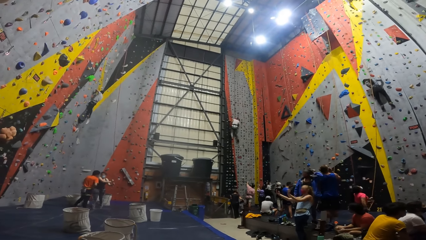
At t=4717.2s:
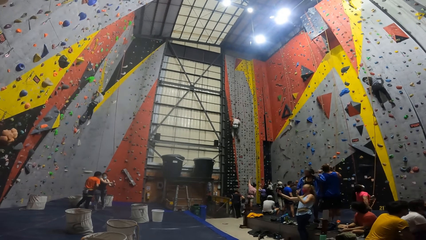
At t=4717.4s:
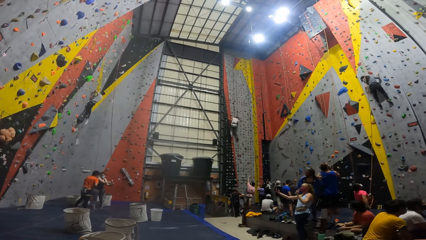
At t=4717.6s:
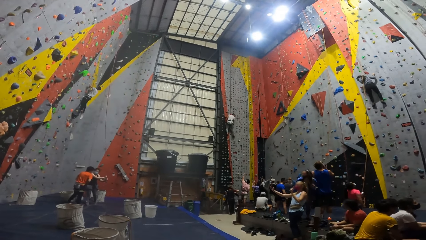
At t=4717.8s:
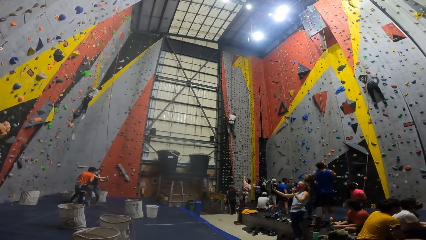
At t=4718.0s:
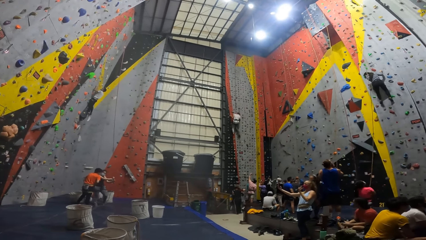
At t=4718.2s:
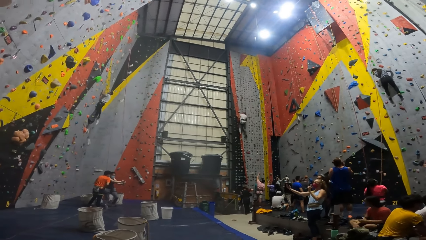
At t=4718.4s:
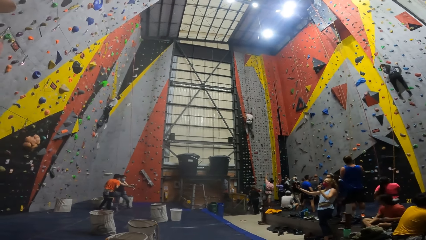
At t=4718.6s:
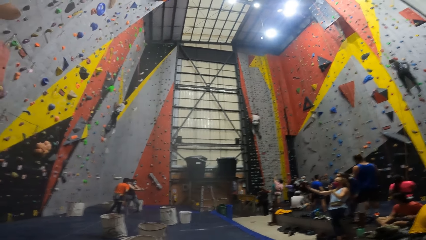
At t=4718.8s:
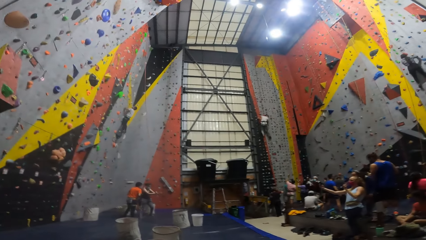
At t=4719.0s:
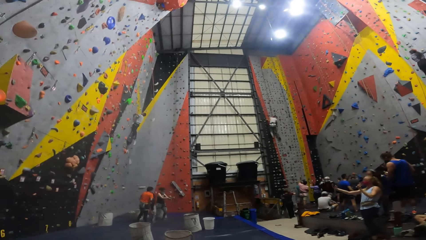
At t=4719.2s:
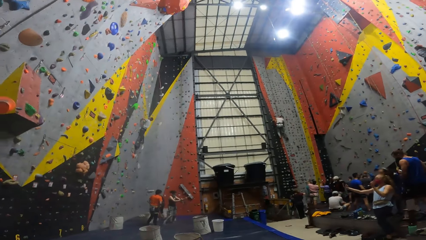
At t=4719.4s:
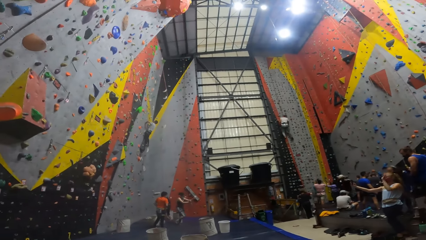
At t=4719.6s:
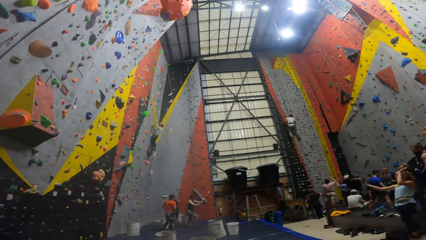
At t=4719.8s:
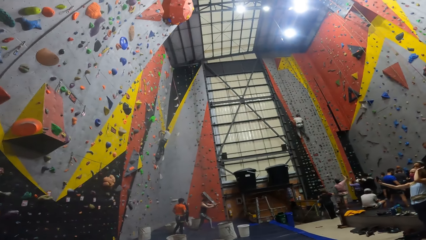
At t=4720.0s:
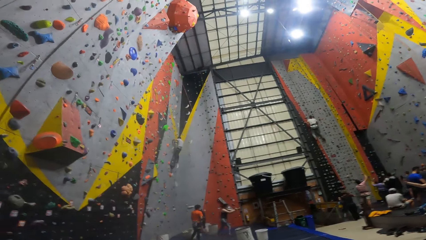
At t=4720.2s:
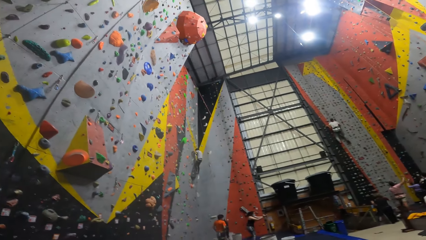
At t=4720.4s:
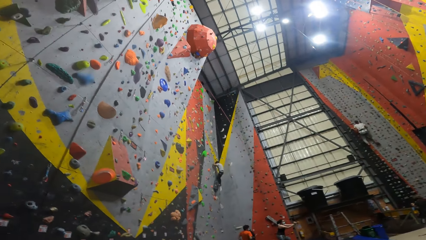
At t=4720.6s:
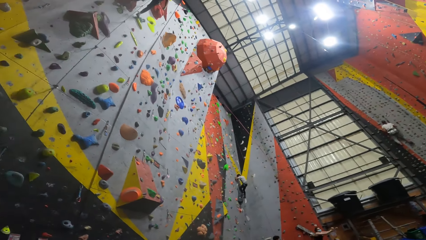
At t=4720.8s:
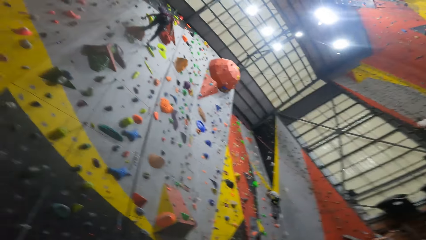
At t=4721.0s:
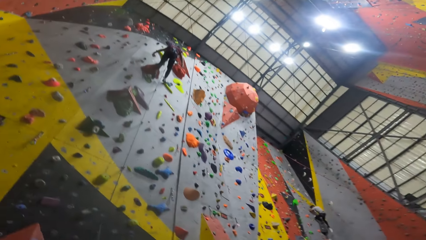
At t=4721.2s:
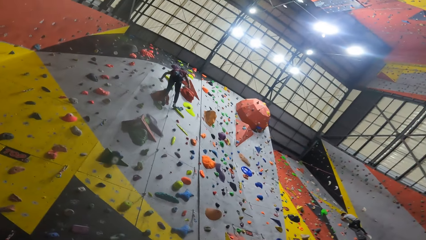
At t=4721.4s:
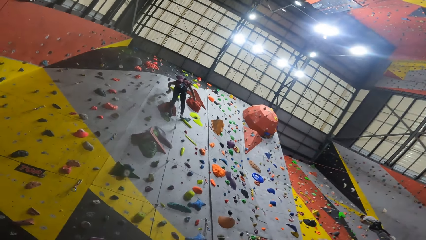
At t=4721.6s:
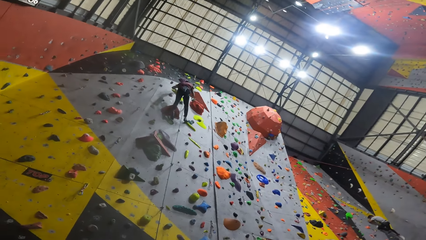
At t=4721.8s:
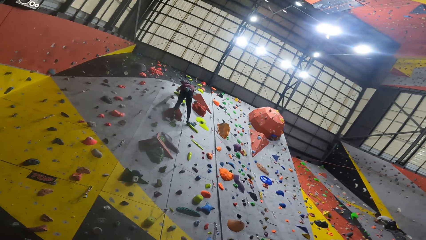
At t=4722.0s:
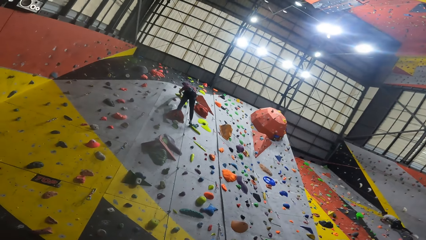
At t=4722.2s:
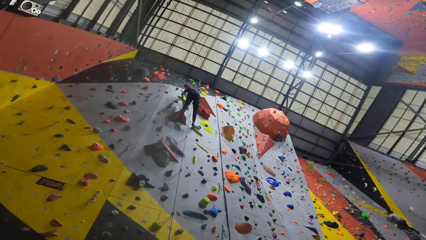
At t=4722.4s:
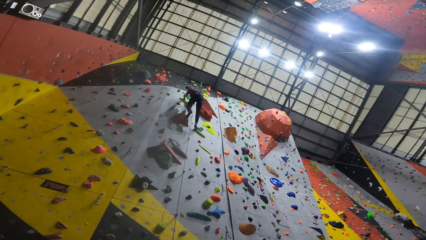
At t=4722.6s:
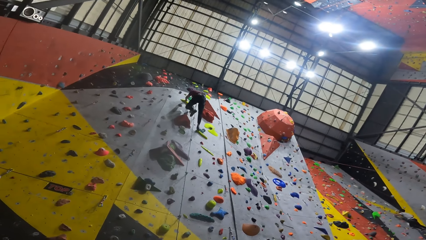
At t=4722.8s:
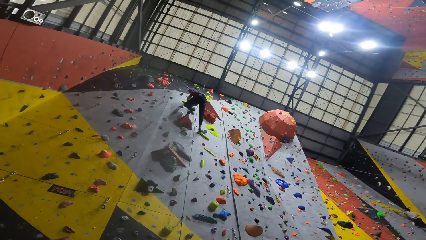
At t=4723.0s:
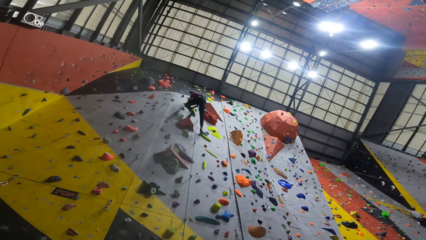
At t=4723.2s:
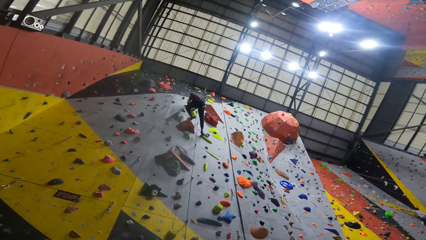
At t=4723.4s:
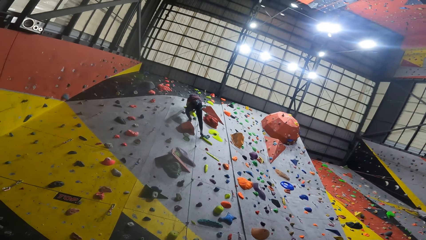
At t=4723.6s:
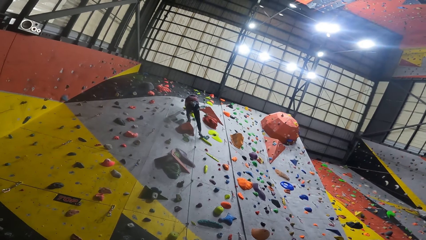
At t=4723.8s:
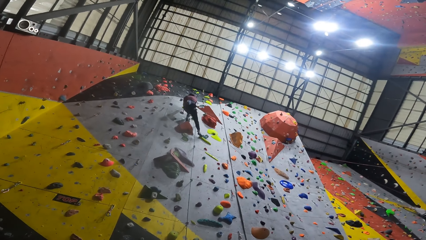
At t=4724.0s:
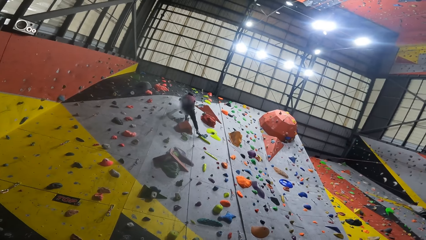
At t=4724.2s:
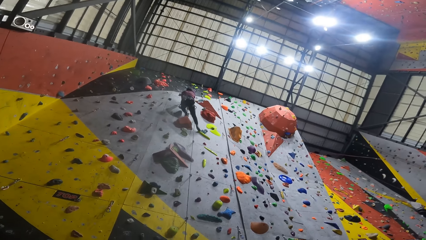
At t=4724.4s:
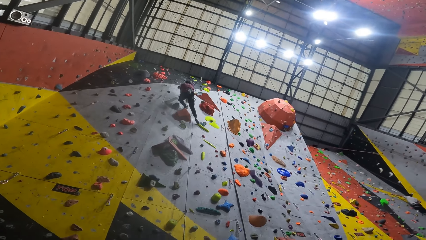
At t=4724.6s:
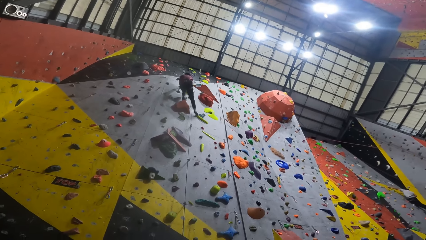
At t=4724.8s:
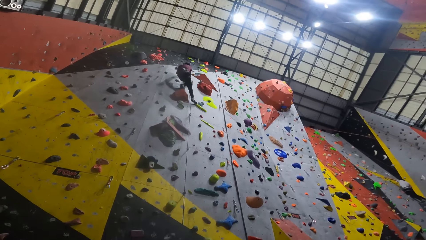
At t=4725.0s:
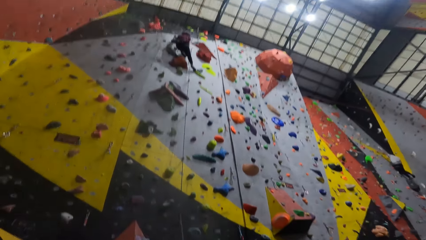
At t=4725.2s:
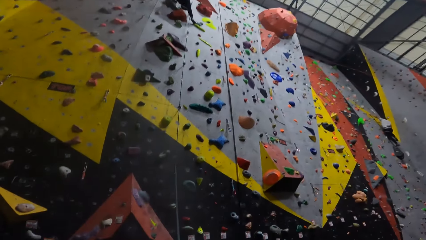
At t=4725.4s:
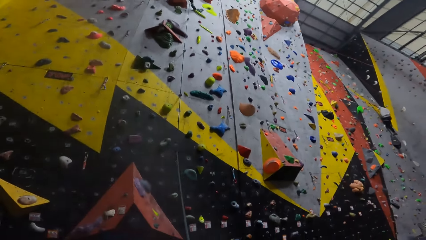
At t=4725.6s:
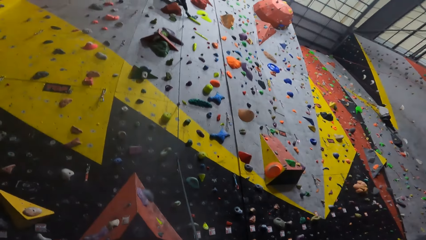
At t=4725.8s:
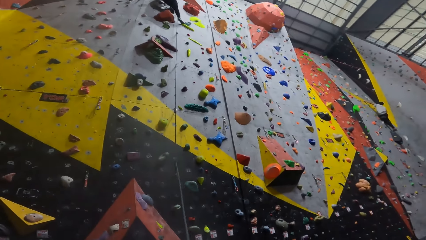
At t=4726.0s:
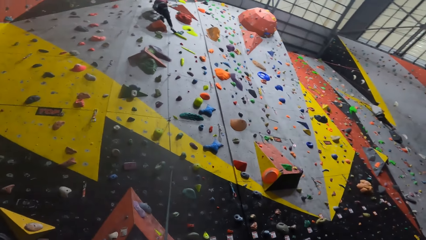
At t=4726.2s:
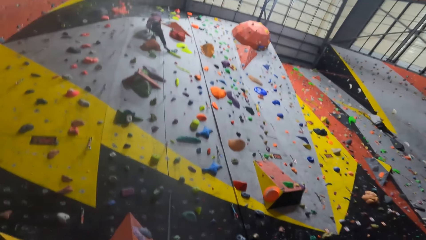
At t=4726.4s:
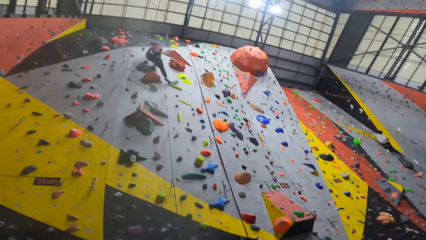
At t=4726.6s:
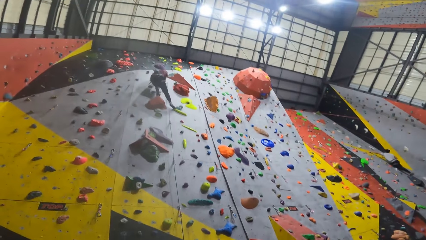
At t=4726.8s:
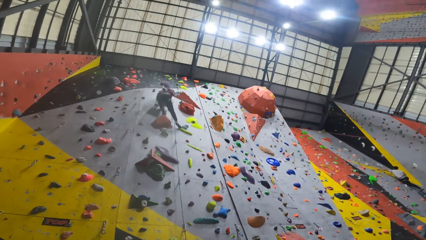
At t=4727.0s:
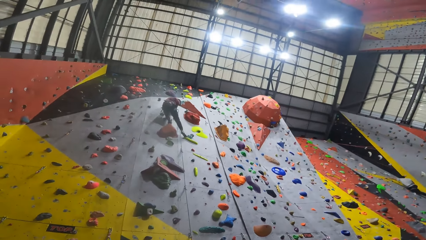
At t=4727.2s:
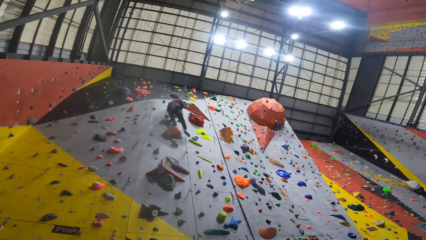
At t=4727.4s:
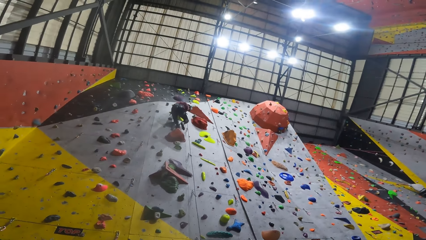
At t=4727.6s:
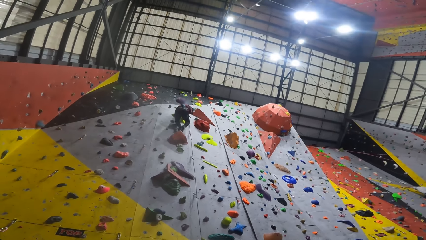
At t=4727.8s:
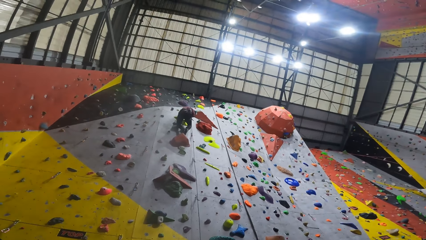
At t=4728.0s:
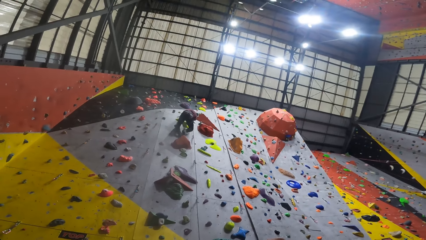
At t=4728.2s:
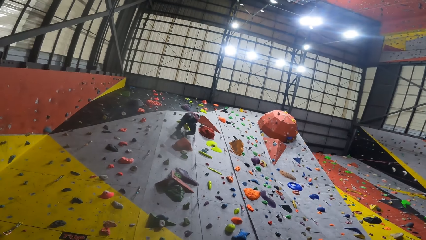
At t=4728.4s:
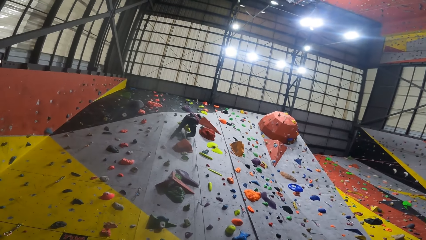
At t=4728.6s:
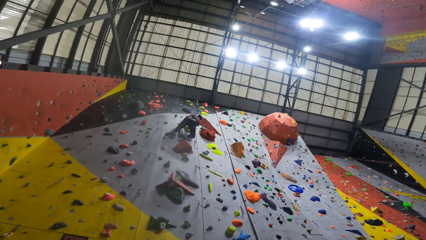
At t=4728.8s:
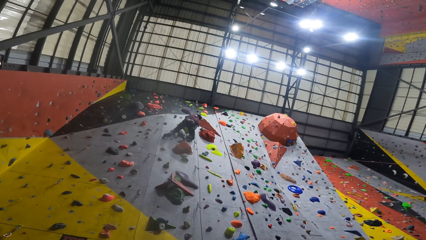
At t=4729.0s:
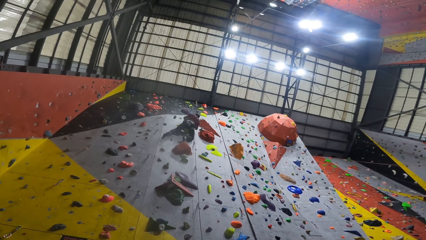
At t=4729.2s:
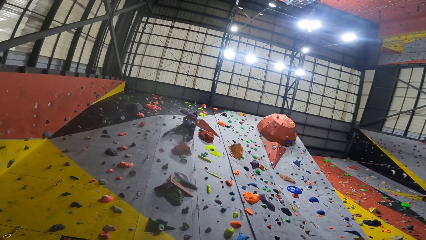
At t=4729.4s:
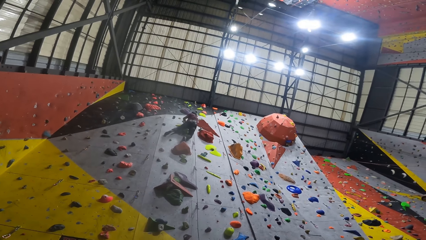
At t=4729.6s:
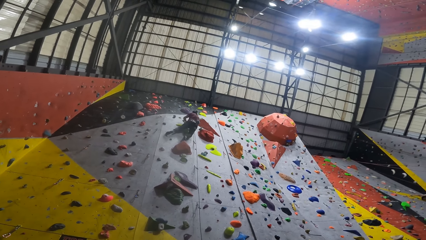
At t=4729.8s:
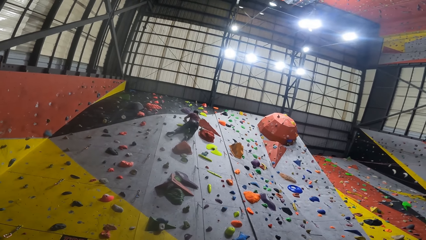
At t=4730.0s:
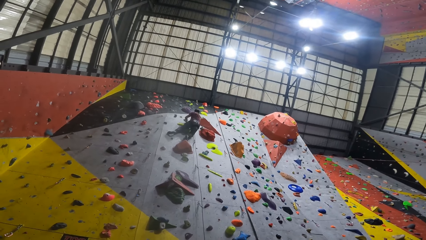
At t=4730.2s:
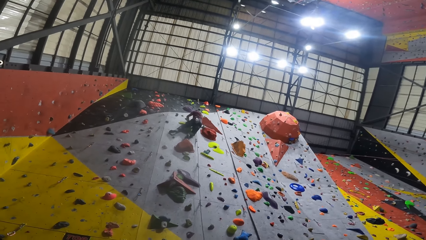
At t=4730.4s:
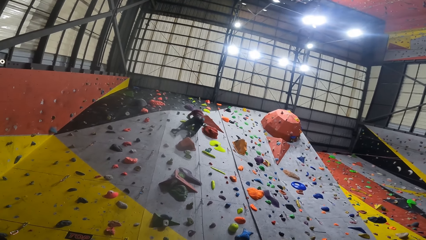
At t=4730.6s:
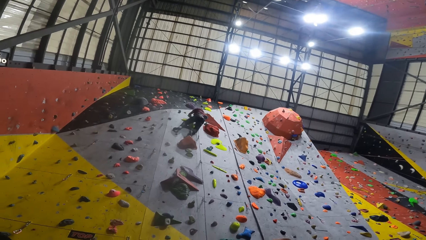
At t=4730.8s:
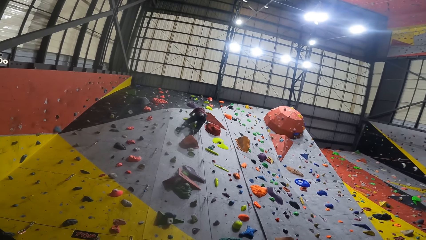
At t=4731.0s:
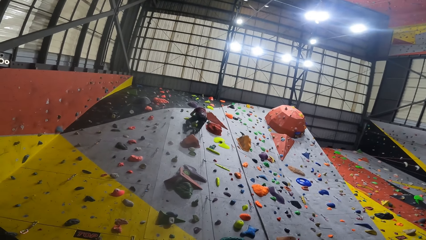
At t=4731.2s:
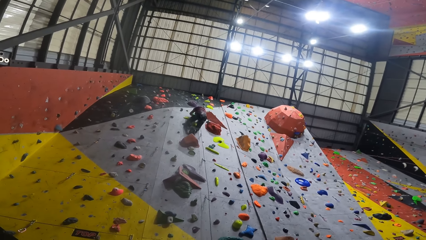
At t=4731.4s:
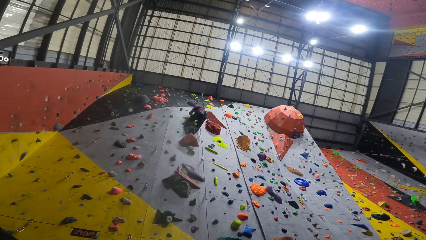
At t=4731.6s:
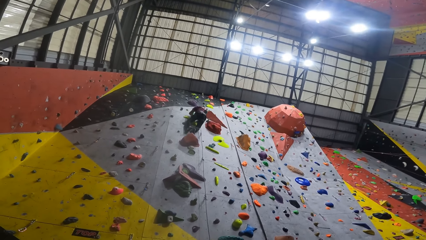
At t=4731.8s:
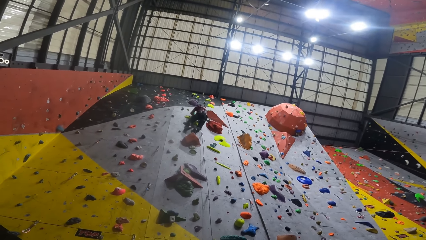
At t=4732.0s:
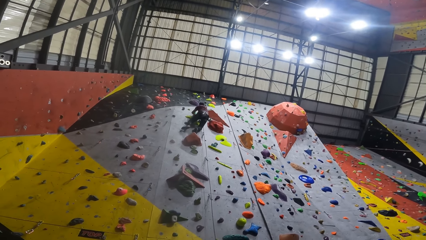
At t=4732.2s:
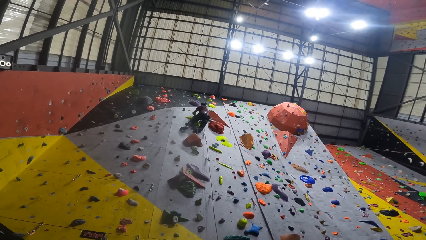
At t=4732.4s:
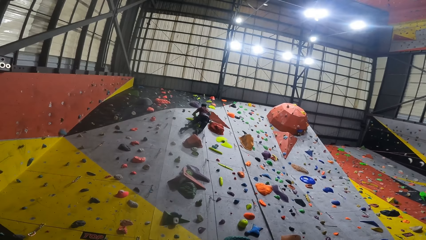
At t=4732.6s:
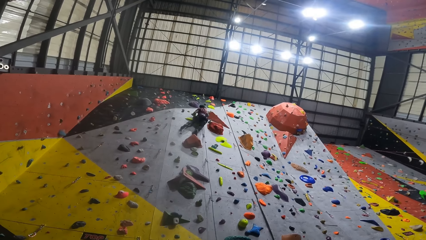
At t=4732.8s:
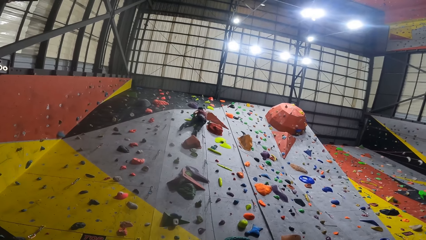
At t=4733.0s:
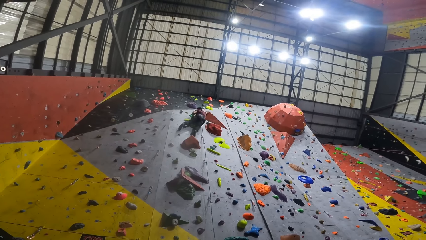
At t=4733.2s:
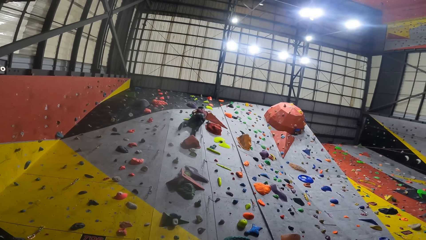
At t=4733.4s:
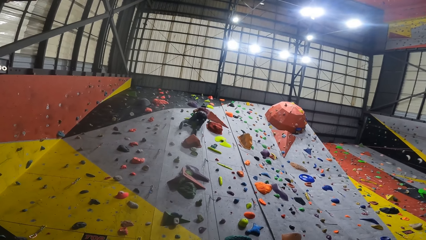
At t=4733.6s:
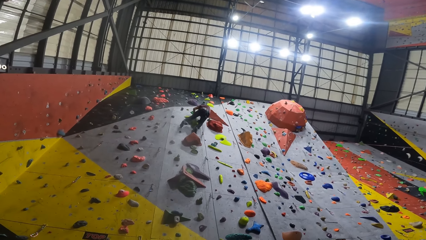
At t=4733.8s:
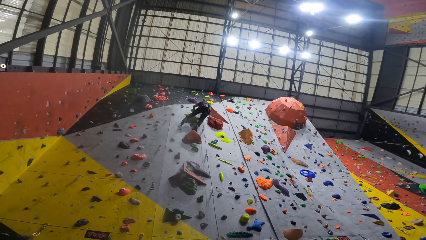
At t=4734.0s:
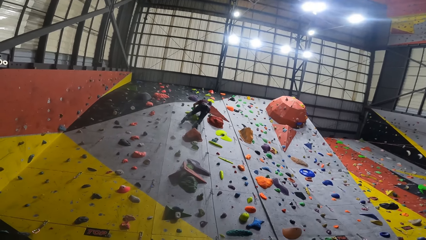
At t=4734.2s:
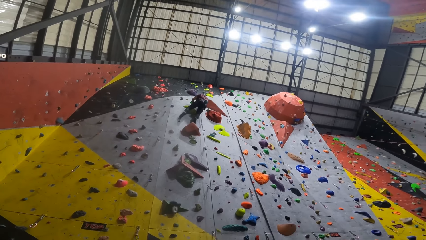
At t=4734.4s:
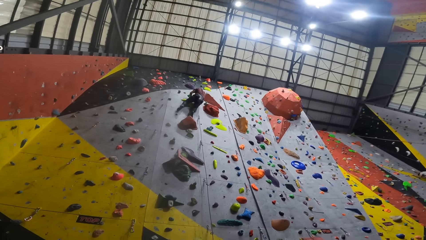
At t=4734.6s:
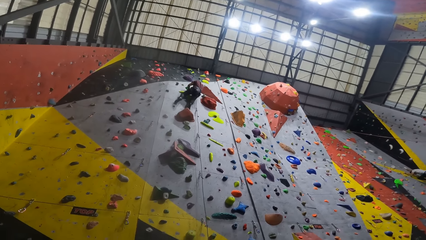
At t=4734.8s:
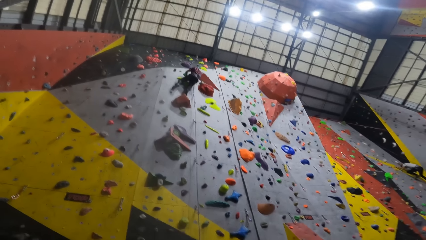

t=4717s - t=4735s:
The camera wearer looks at a climbing wall. They look at a man. The man moves a leg and steps on a grip. The camera wearer looks at the climbing wall. The man moves a leg, climbs up, holds a grip and moves a leg.
